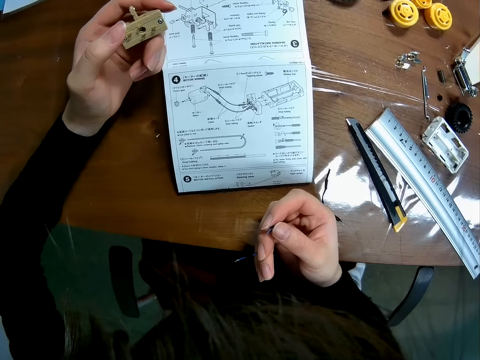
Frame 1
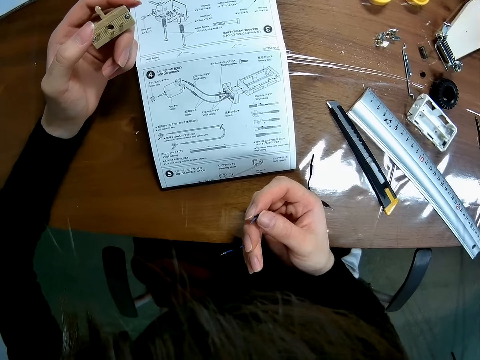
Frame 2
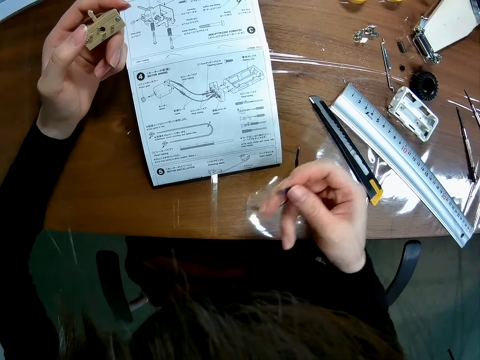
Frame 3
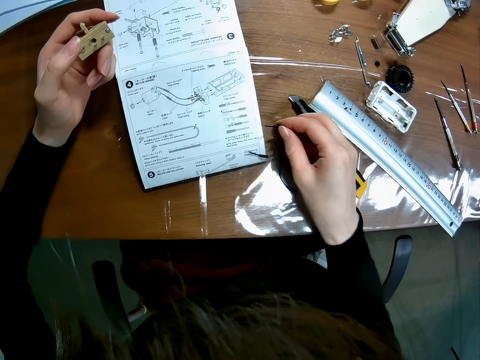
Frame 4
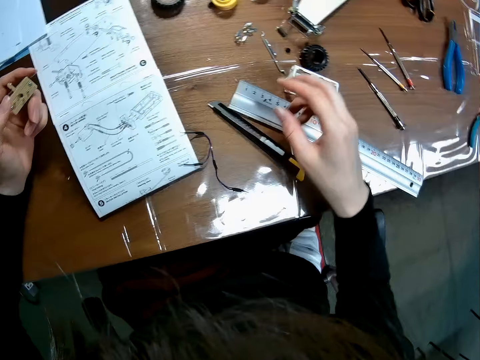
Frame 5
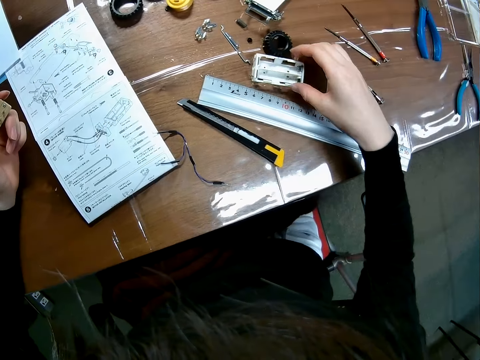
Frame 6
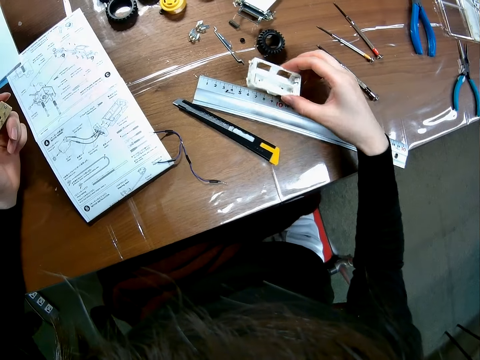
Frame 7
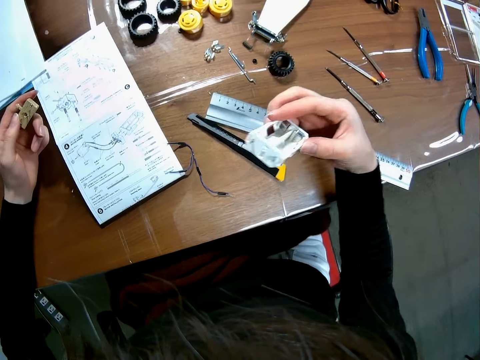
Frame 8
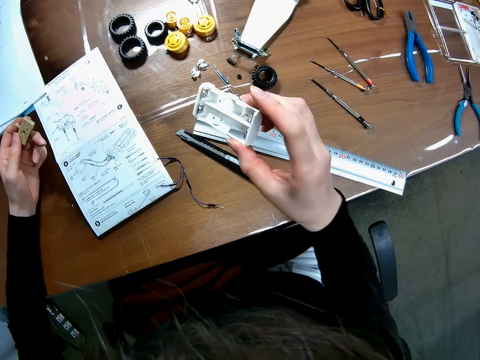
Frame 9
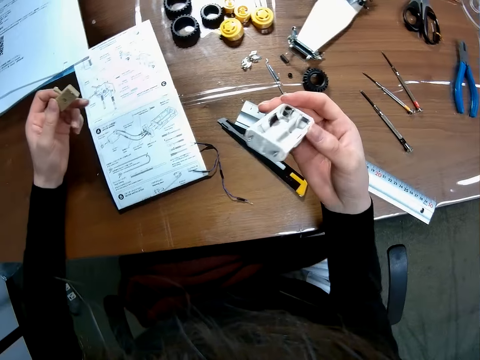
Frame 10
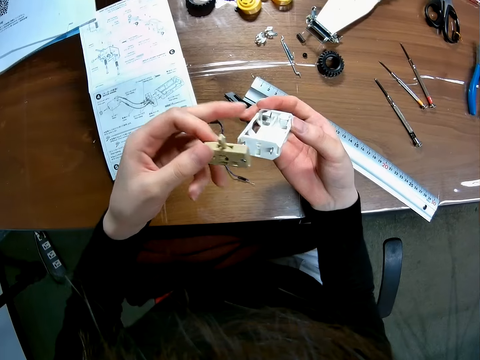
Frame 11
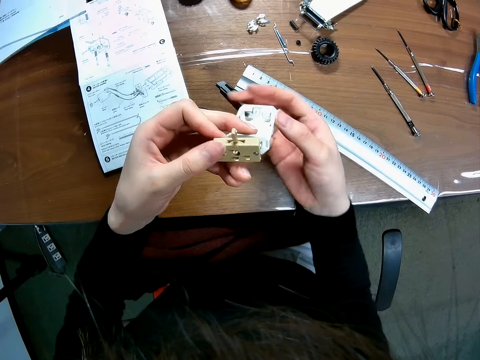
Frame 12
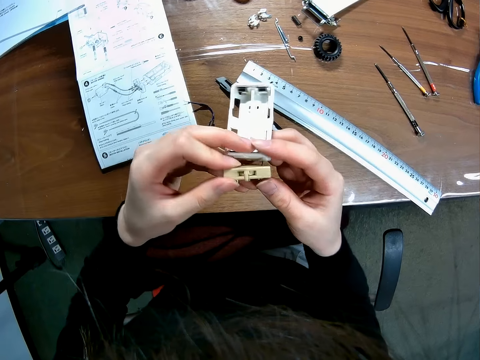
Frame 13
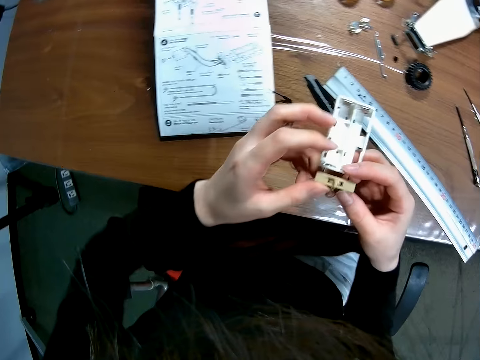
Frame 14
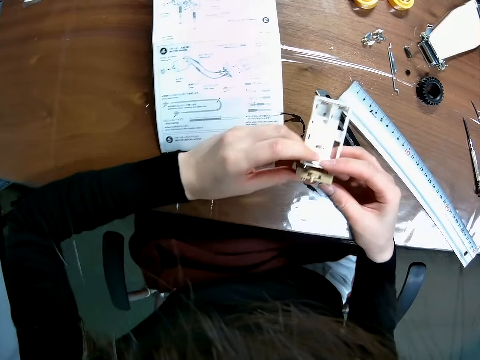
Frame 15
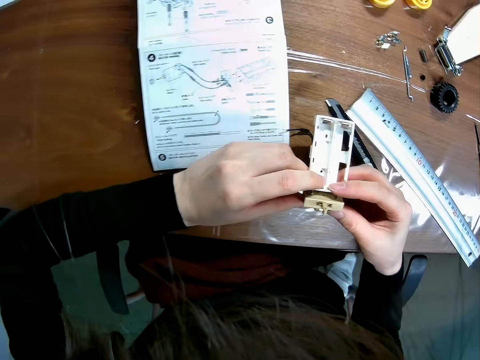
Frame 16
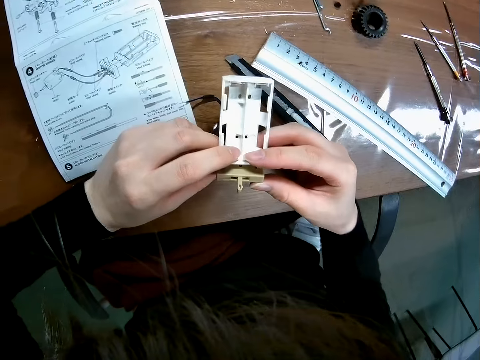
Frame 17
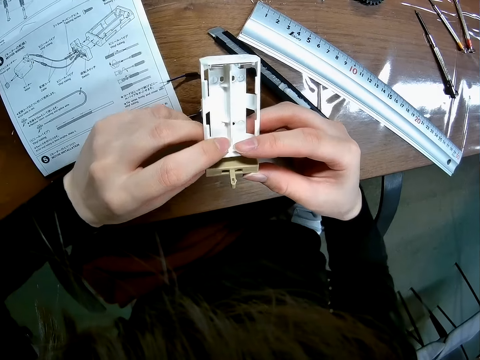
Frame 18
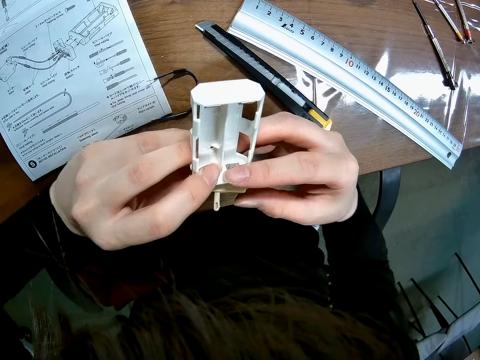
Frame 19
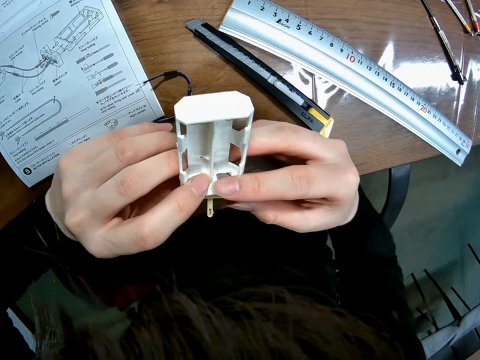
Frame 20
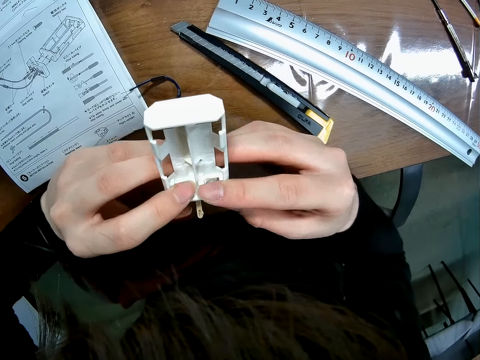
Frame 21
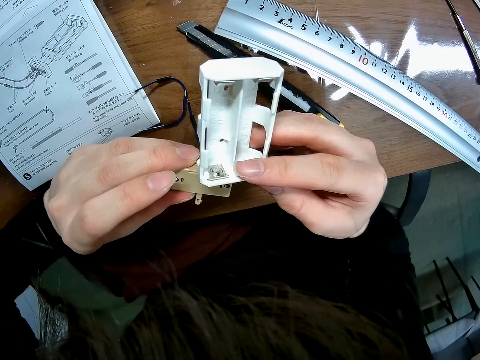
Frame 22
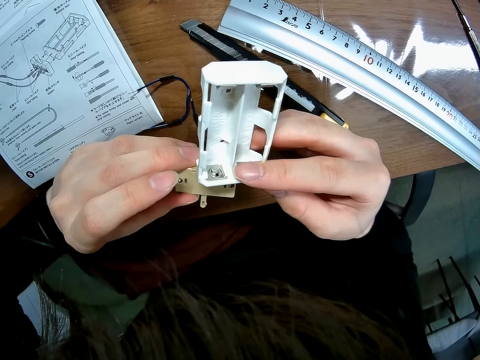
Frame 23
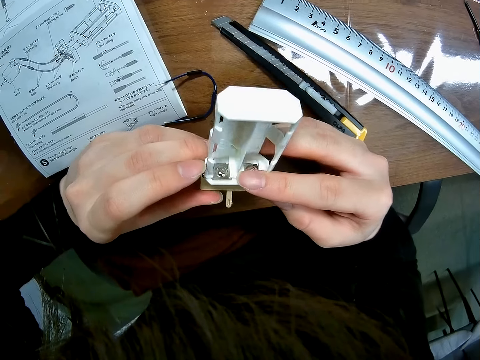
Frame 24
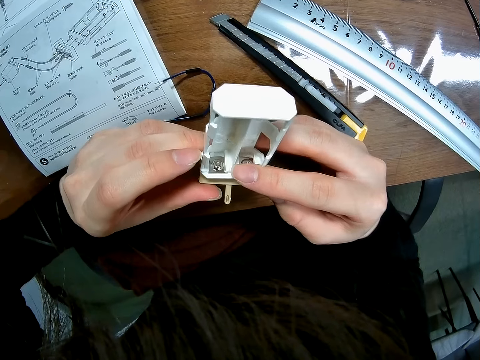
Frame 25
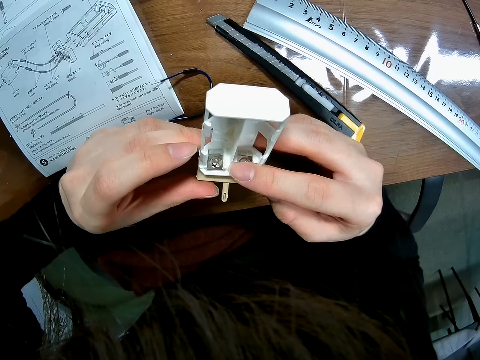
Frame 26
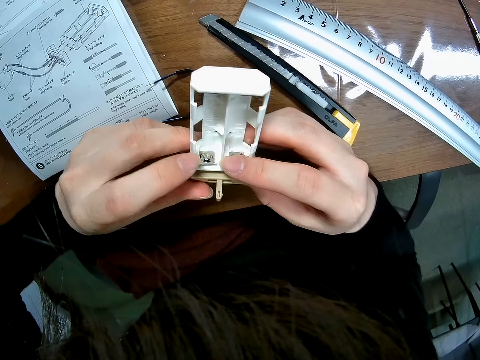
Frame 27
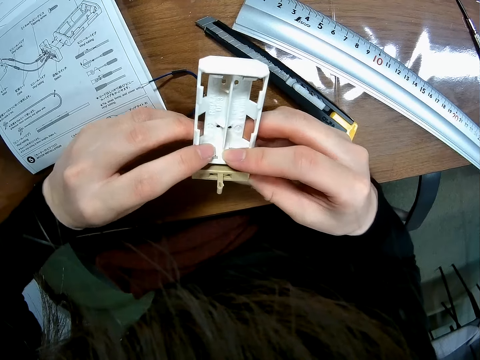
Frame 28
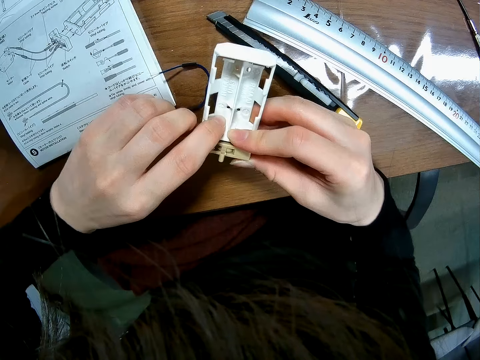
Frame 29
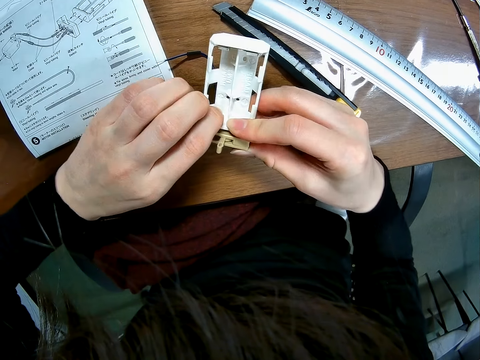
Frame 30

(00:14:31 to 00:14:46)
The camera wearer places the wire on the table. They fix something. They pick up another plastic cover. They attach the two plastics together.

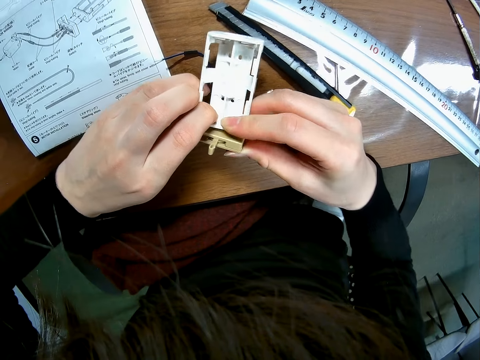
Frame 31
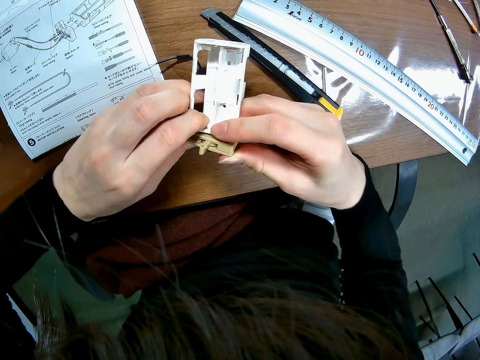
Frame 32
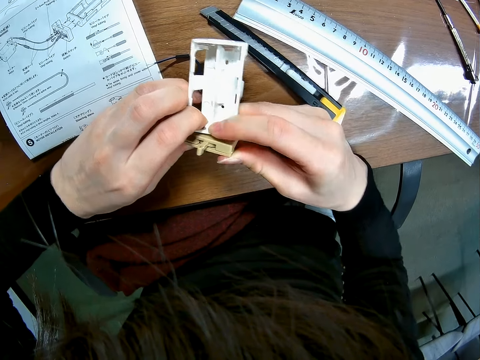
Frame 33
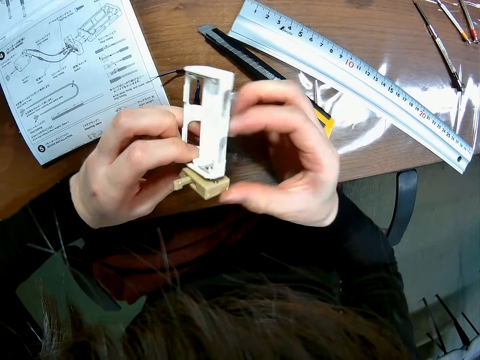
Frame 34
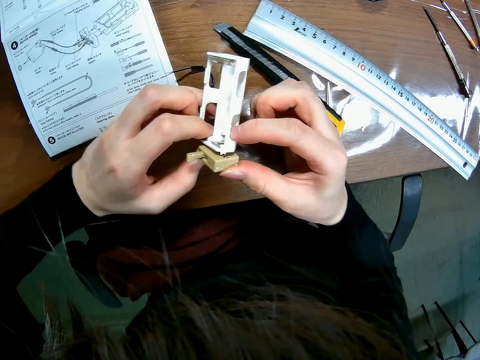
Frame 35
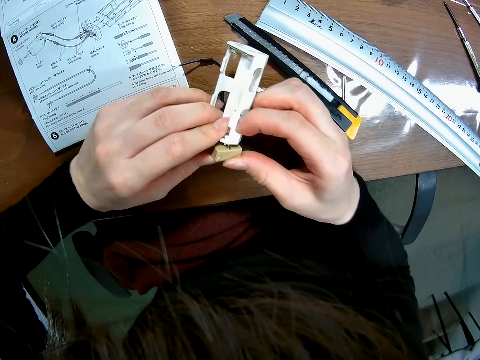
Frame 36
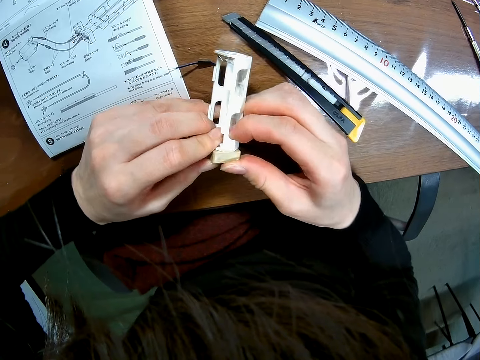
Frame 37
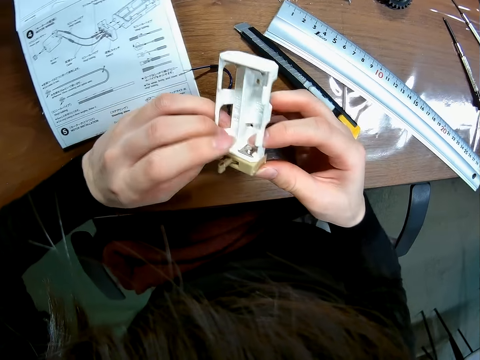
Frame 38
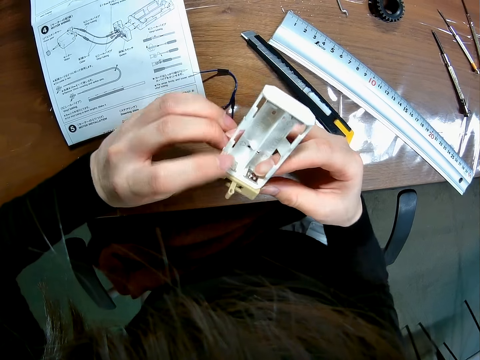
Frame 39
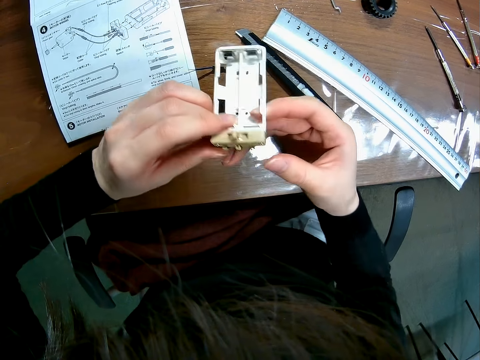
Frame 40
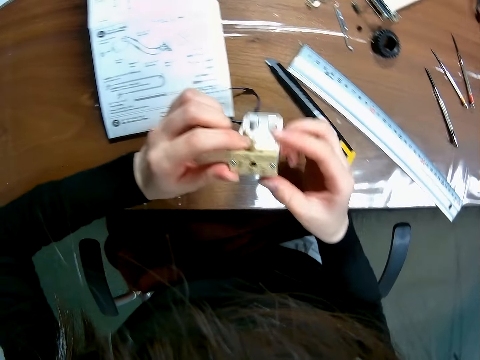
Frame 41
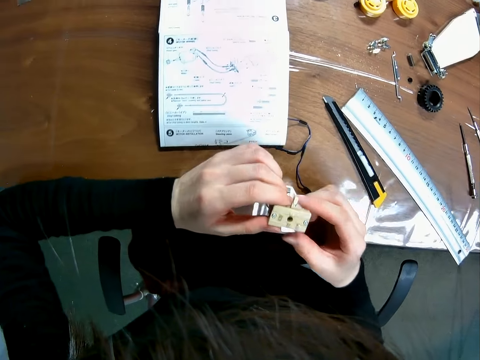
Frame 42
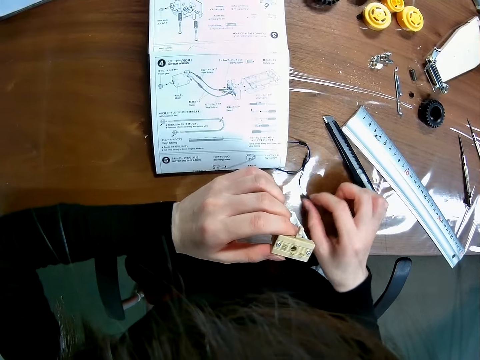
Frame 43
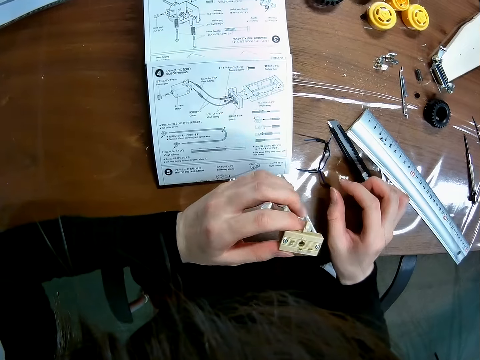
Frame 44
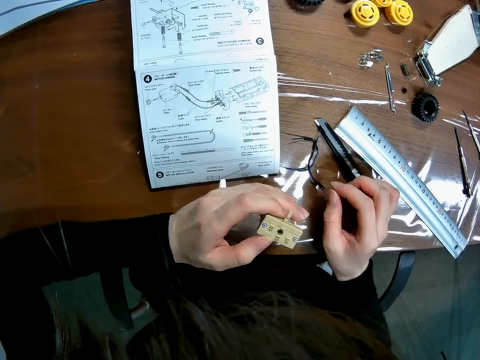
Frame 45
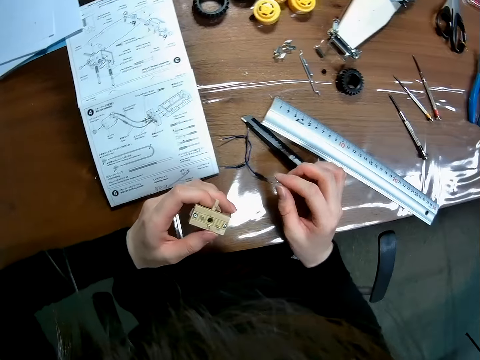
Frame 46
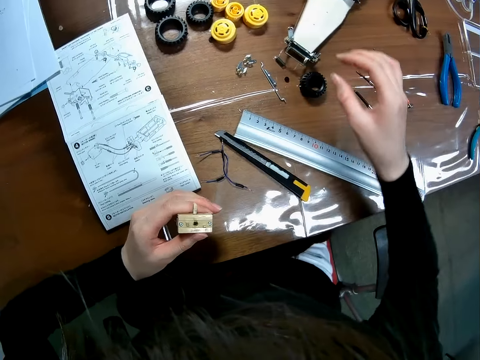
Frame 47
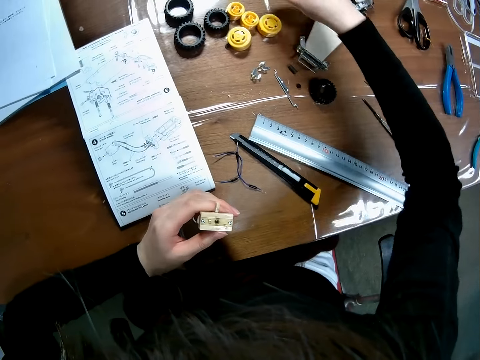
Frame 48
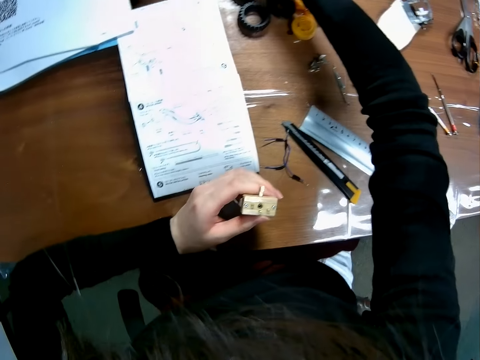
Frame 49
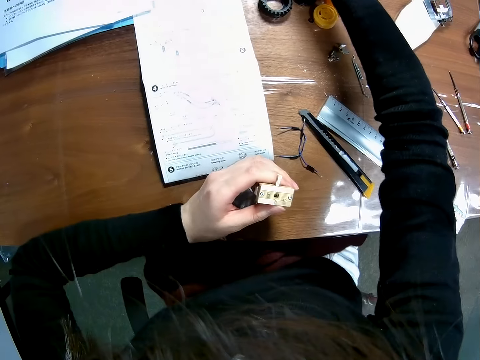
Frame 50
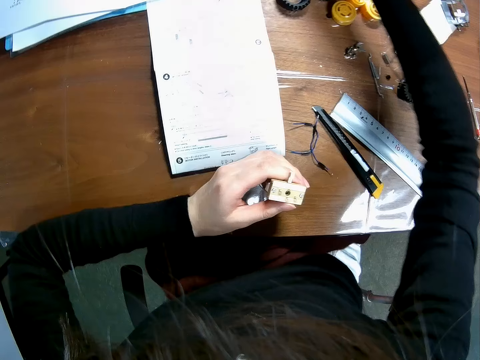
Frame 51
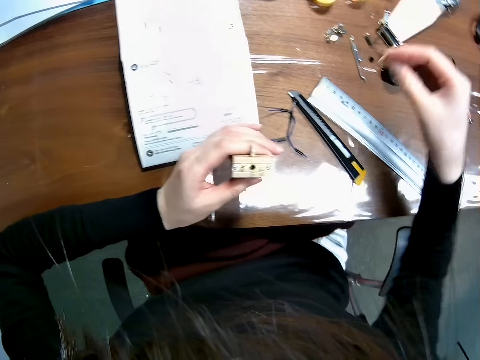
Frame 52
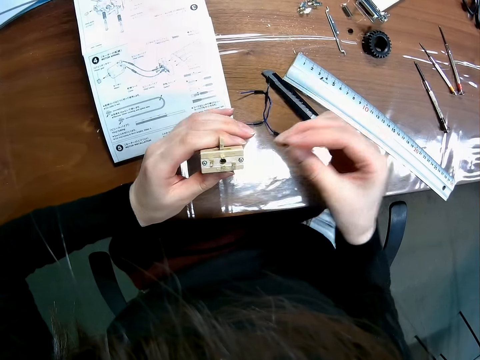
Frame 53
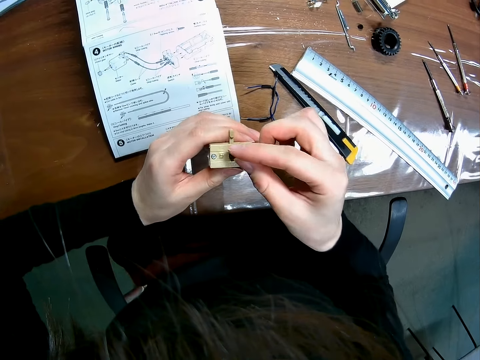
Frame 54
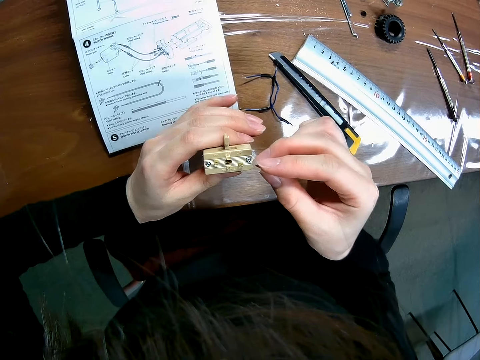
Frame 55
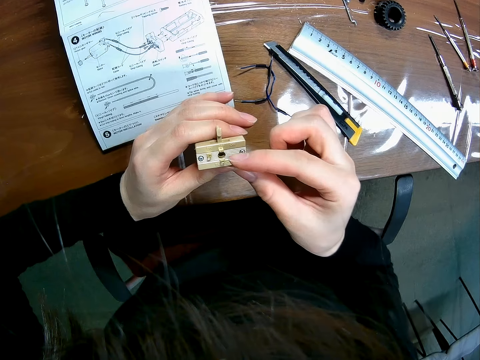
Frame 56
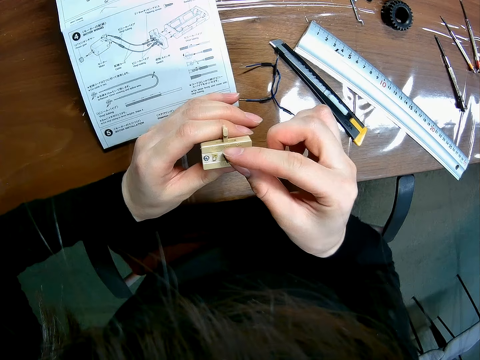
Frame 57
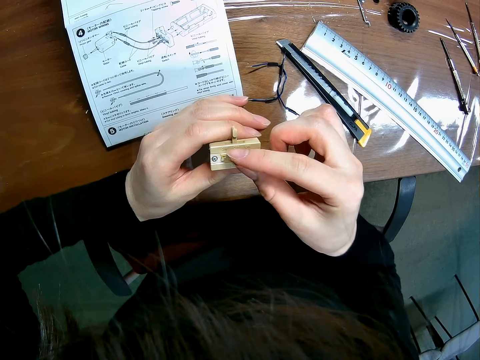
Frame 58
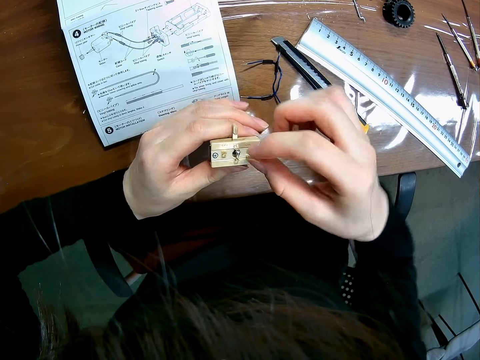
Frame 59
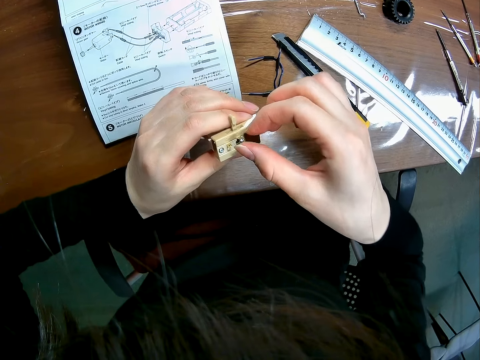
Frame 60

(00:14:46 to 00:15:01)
The camera wearer moves the wire placed on the table. They hold something. They move the hand. They pick up a screw from the table. They fasten the screw to the plastic cover.
